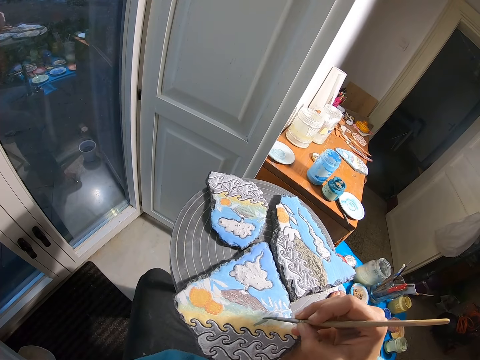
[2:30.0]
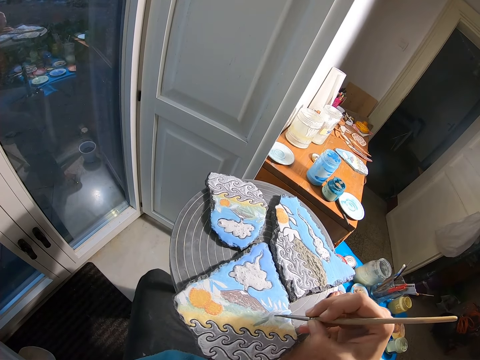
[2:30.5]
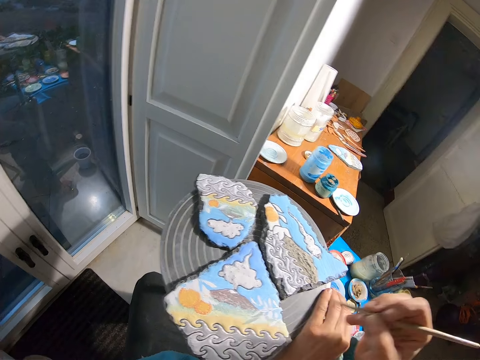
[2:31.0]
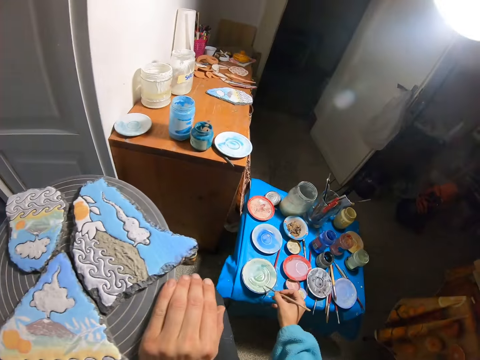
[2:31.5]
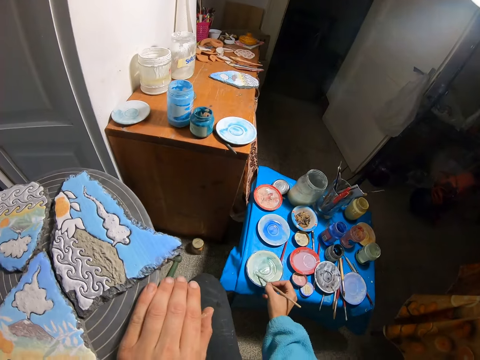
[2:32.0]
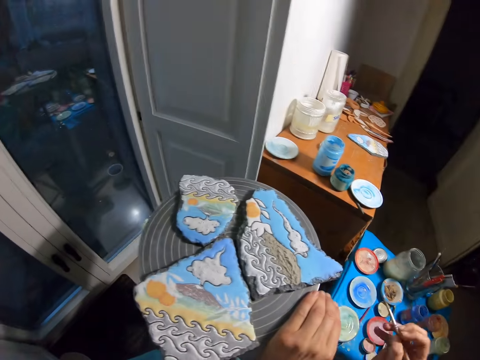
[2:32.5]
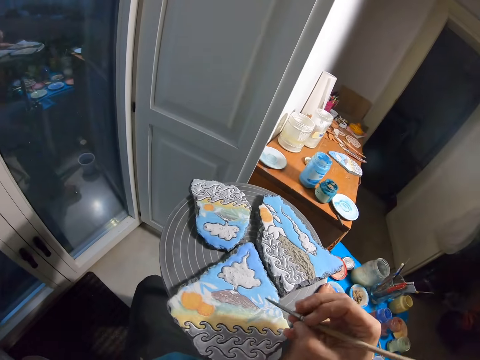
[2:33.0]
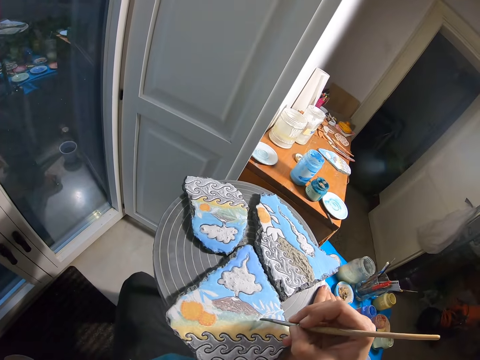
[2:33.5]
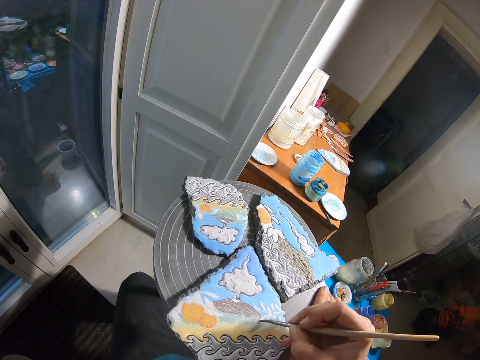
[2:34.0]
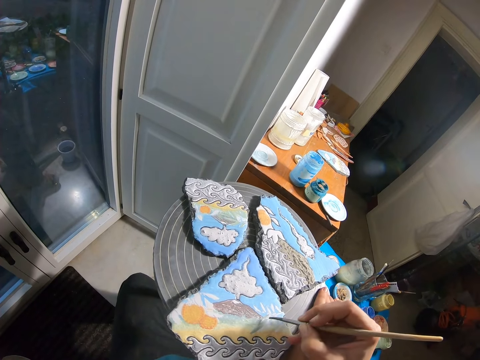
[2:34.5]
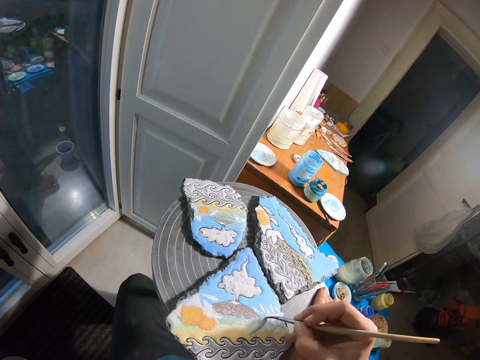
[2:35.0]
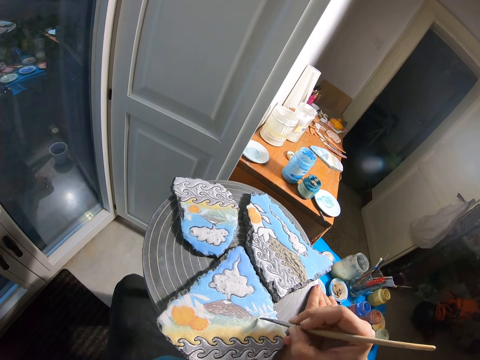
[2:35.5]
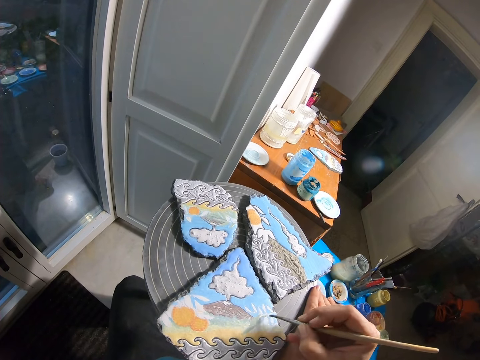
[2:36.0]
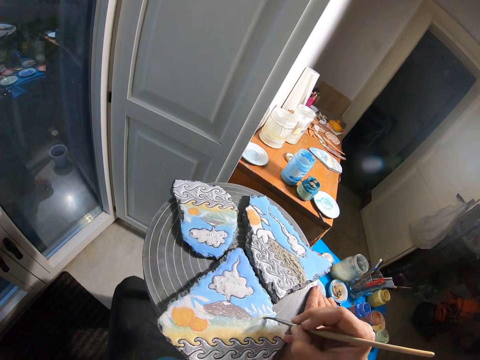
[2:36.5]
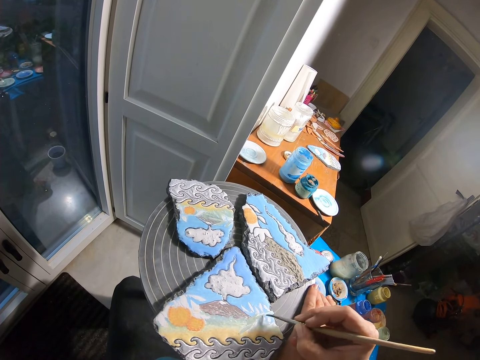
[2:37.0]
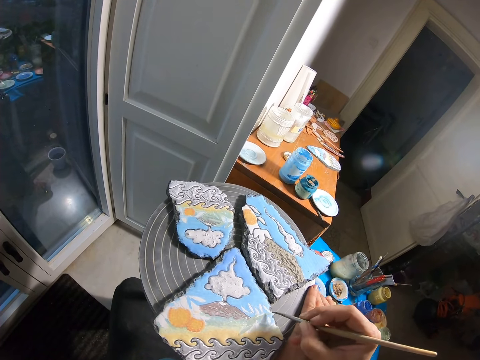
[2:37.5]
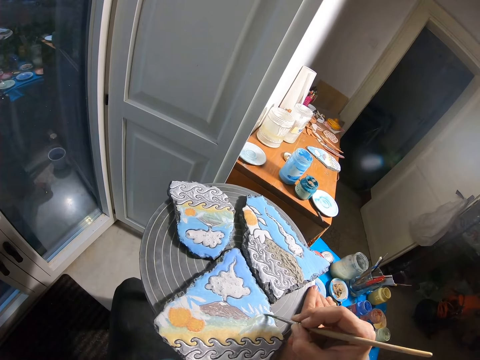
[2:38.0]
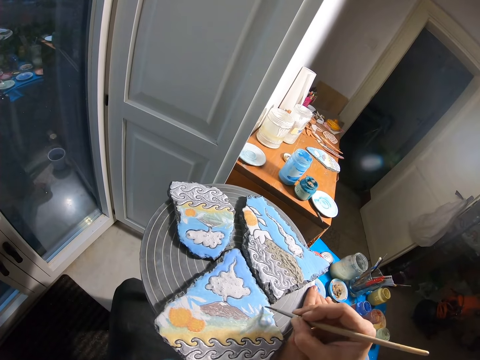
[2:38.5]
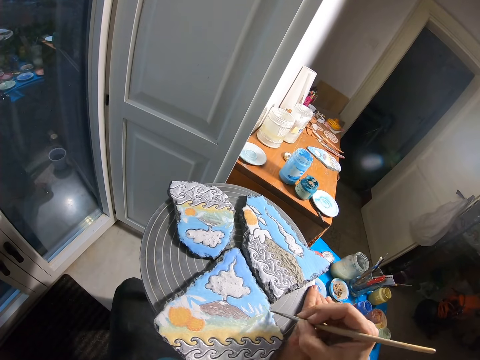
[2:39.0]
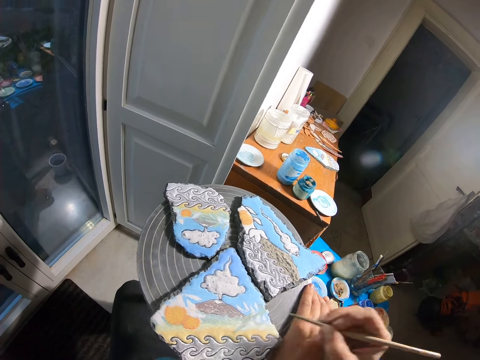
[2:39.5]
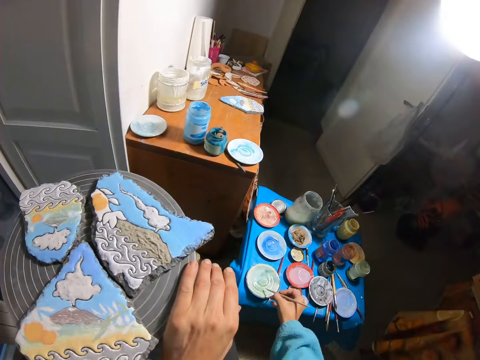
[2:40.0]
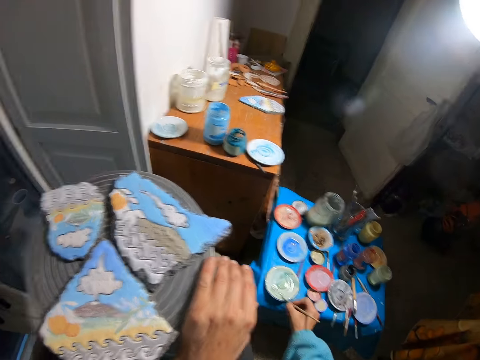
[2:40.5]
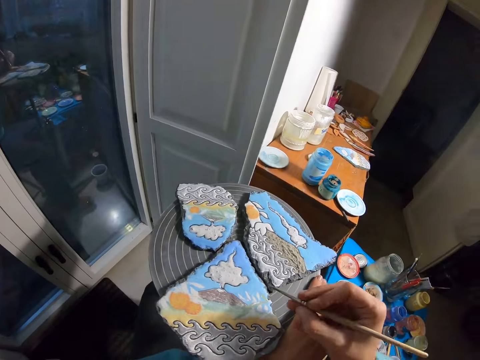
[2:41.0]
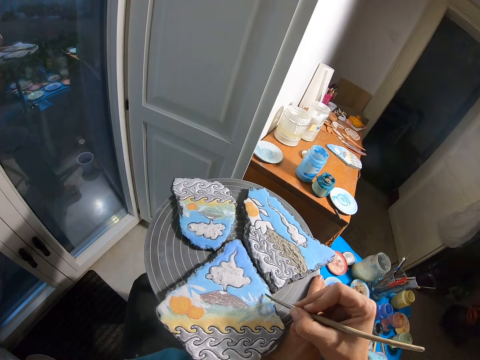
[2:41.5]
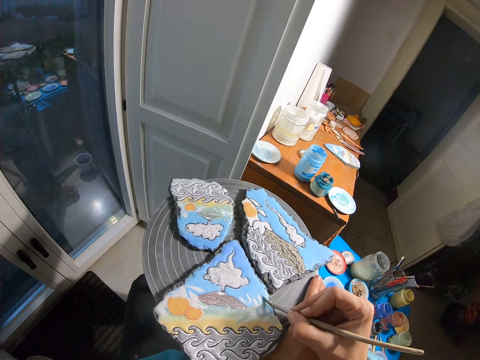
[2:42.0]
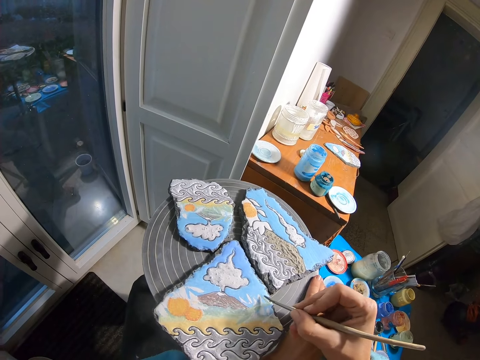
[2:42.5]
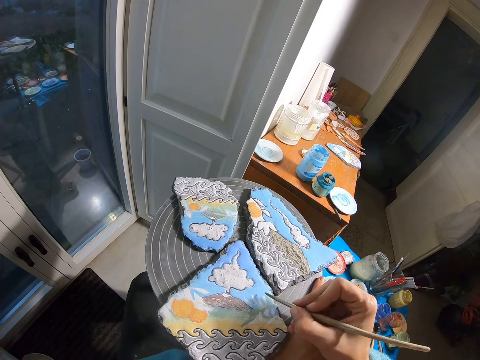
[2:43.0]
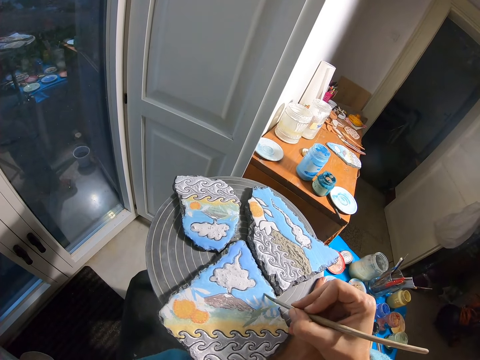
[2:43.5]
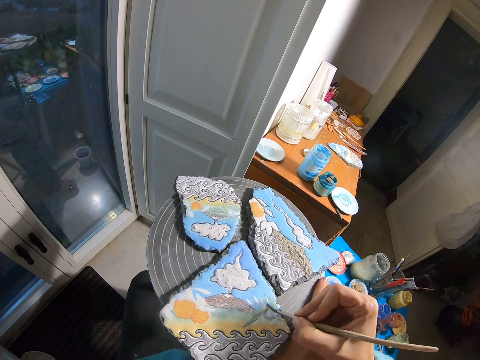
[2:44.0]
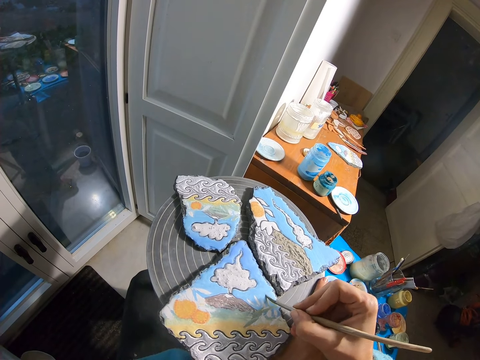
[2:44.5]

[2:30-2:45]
The camera wearer brushes the plate with the paintbrush in his right hand. He paints the stone or board with the paintbrush in his right hand. He picks a paint with the painting brush in the plate. He paints the board.

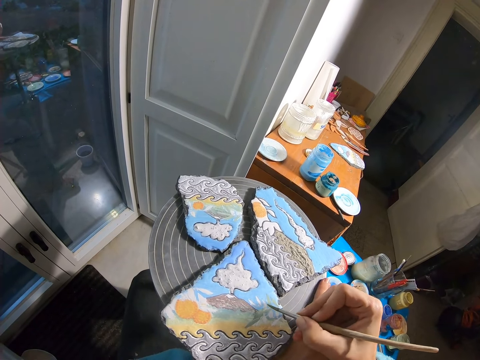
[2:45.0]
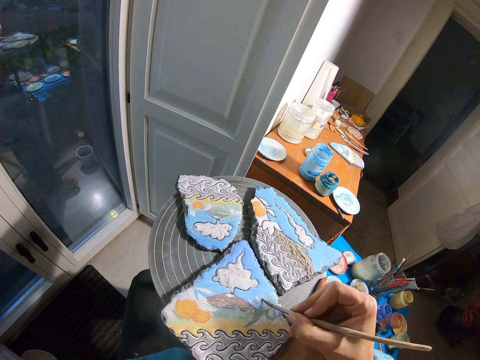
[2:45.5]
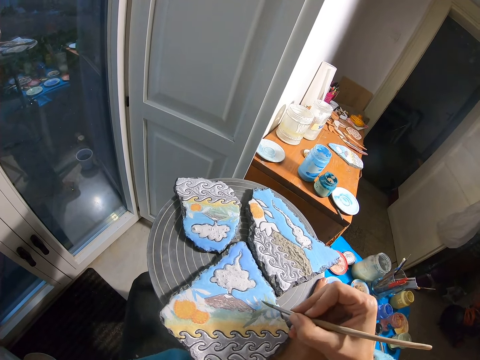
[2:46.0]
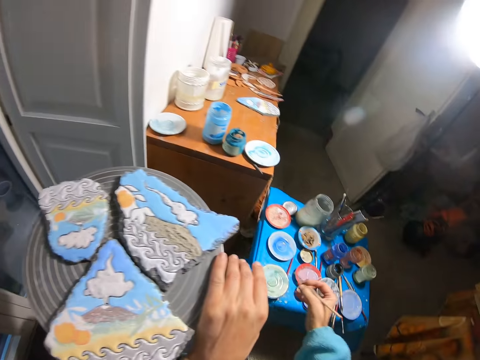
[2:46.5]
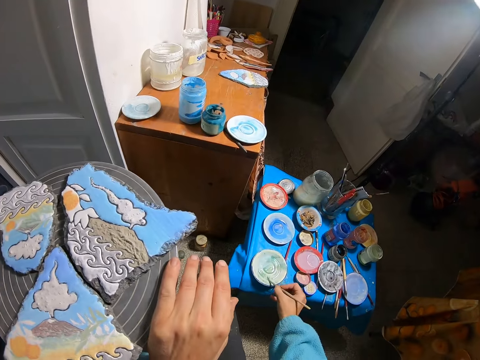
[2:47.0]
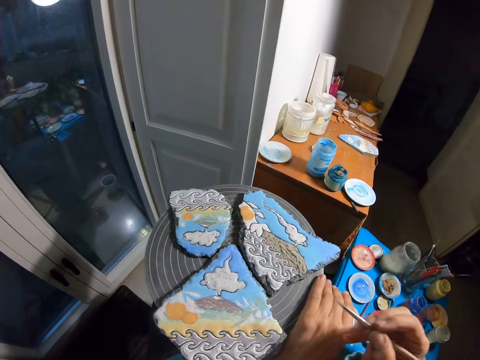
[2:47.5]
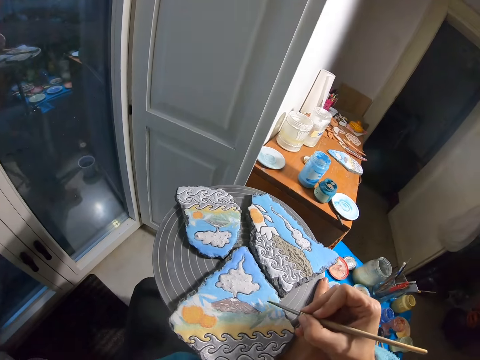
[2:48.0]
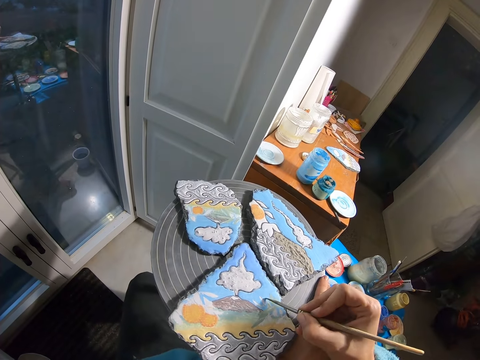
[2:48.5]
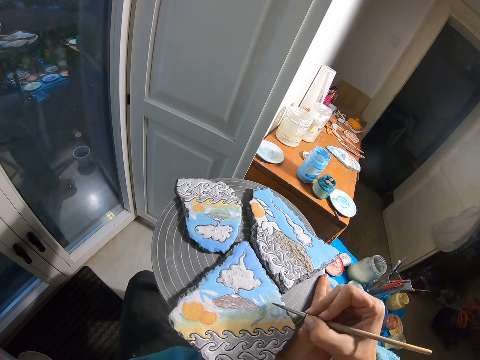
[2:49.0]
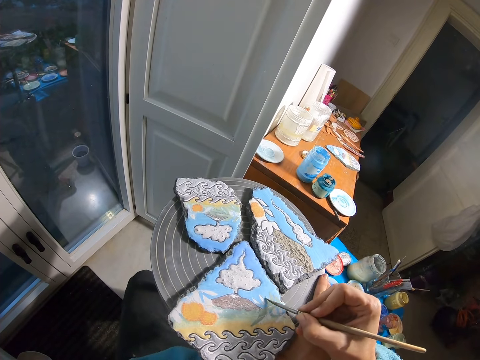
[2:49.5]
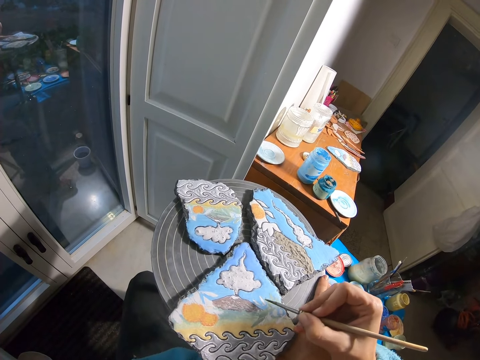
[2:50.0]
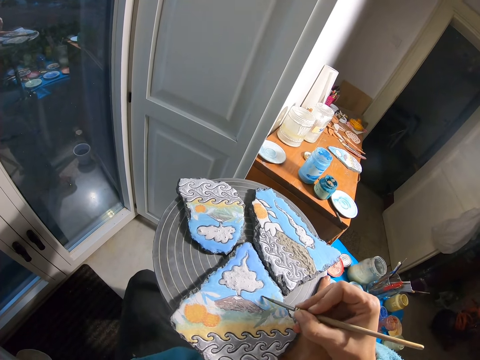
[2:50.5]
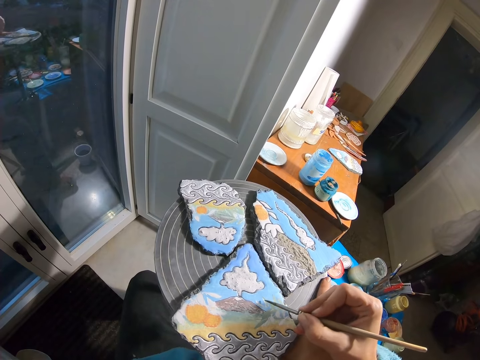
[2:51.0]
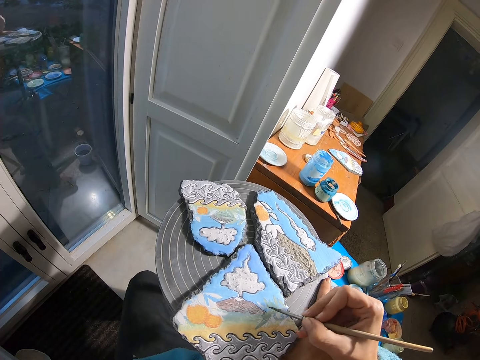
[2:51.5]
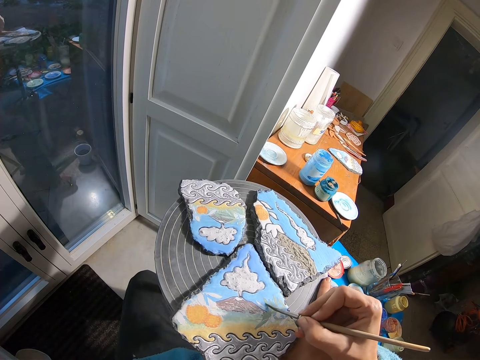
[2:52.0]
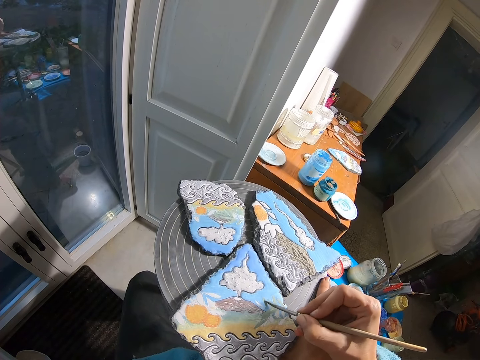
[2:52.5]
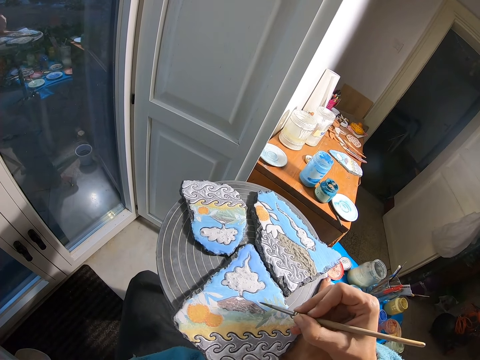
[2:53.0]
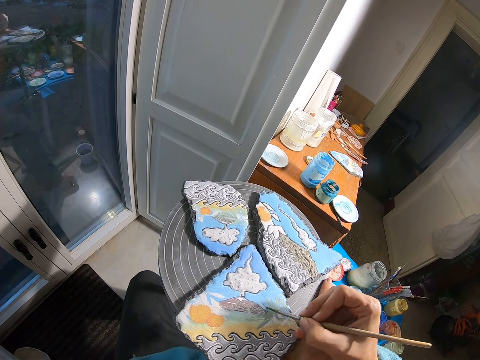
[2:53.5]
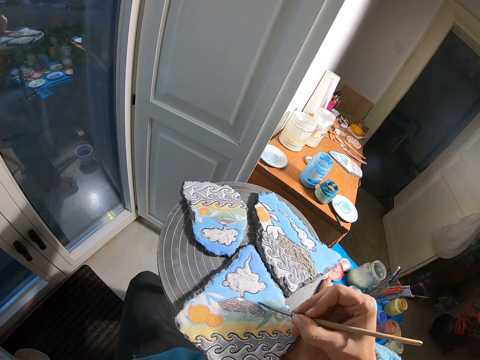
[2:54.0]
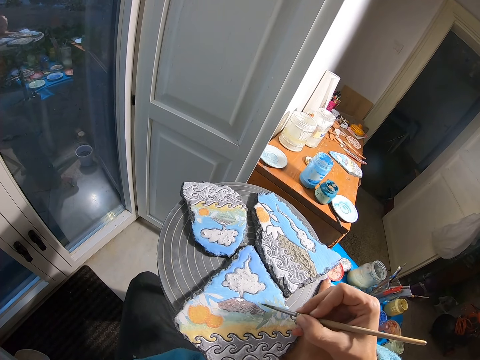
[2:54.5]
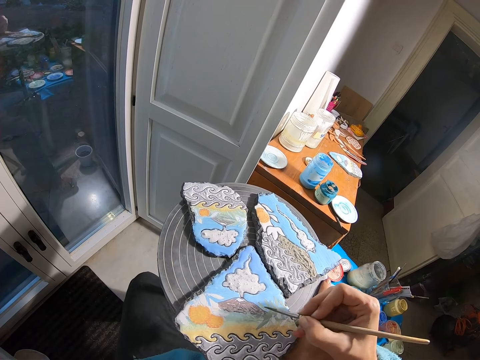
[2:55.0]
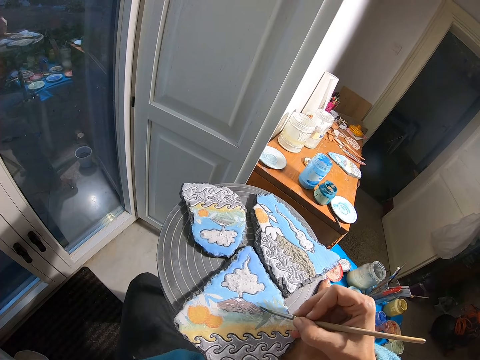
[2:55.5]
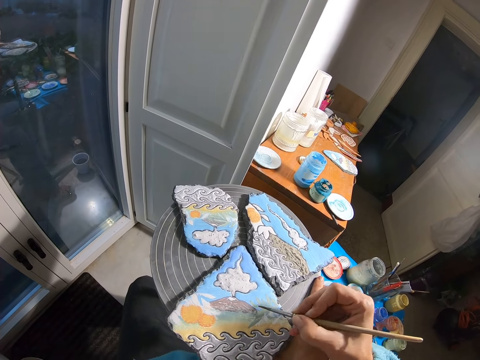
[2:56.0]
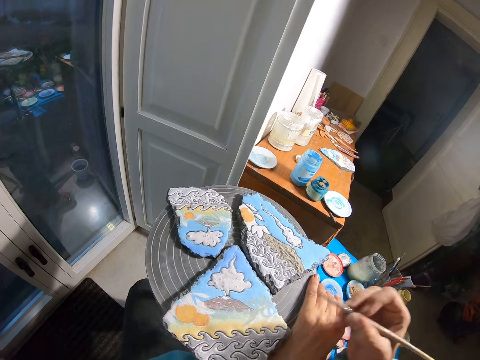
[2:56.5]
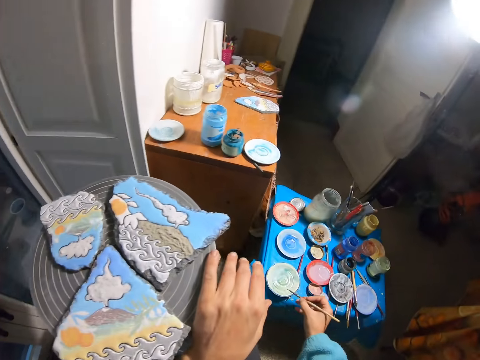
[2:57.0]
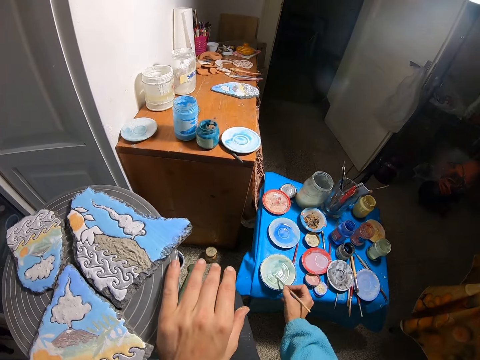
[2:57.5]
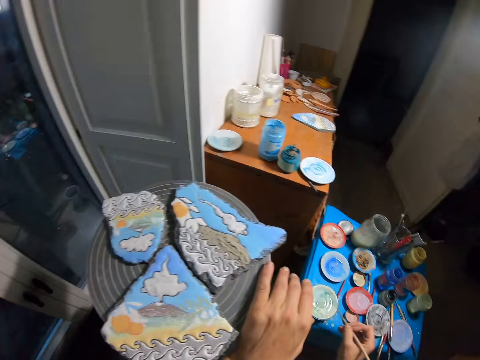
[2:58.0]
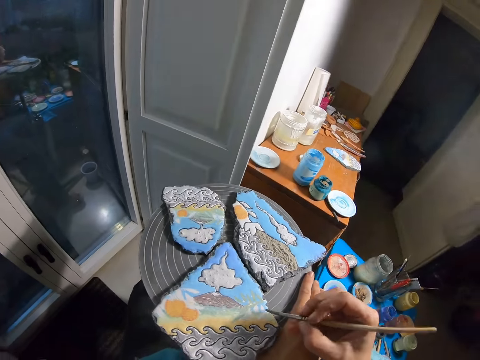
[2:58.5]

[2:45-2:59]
The camera wearer brushes the plate with the paintbrush in his right hand. He paints the stone with the paintbrush in his right hand. He brushes the plate with the paintbrush in his right hand.
